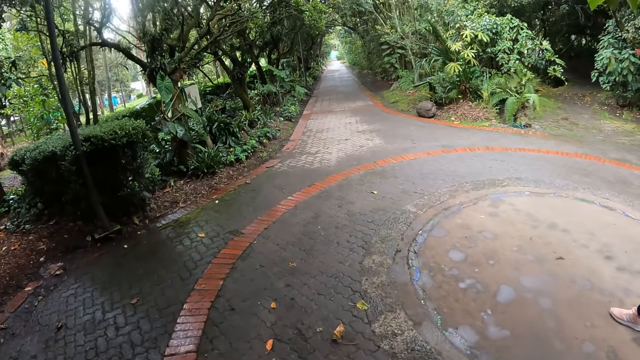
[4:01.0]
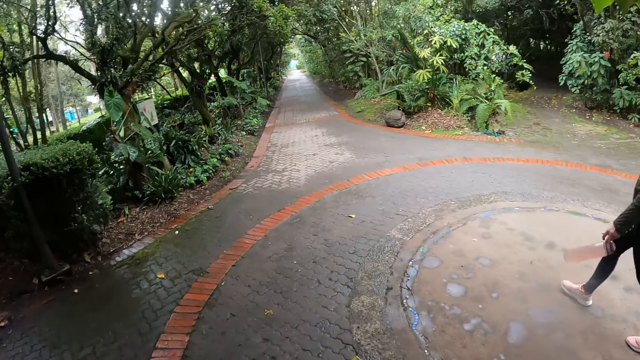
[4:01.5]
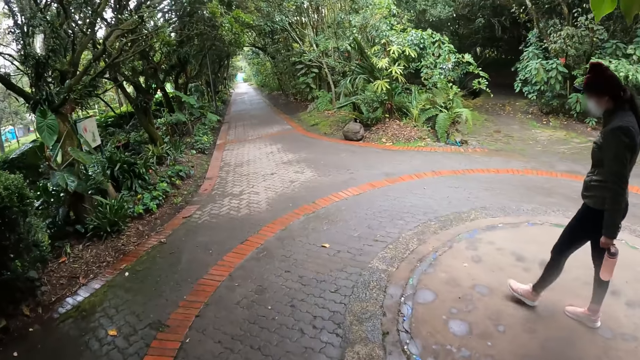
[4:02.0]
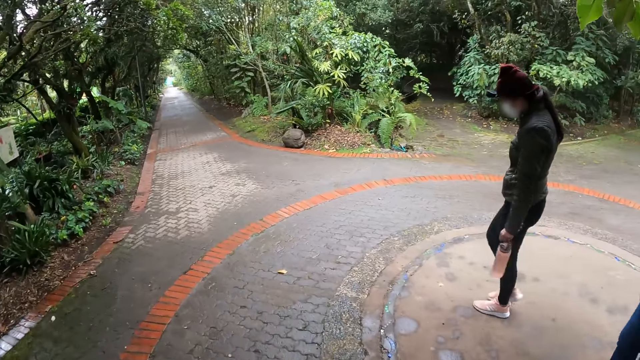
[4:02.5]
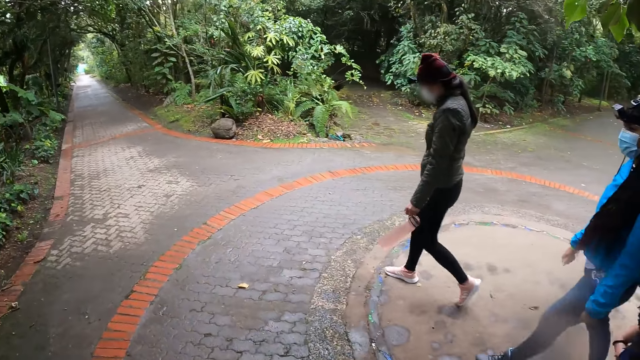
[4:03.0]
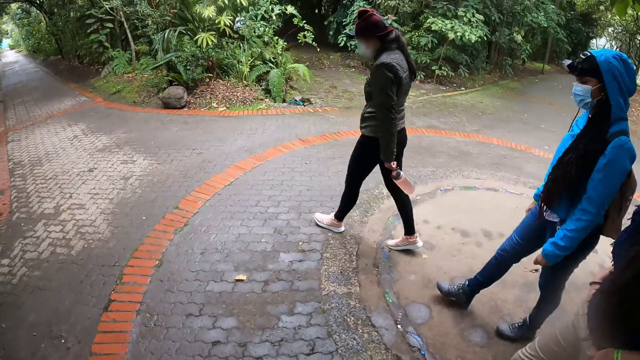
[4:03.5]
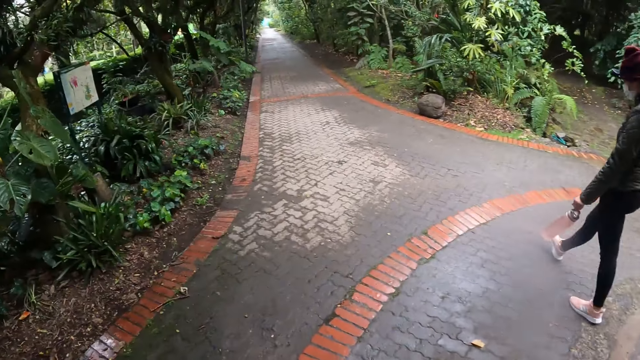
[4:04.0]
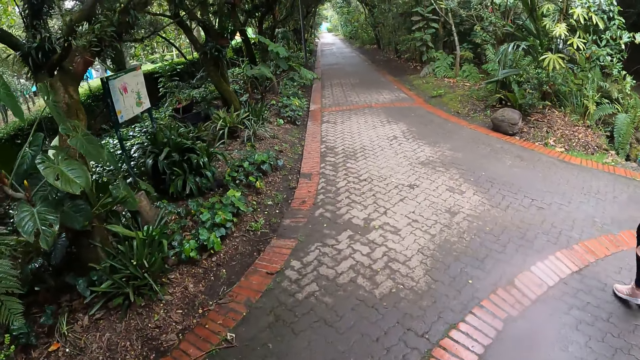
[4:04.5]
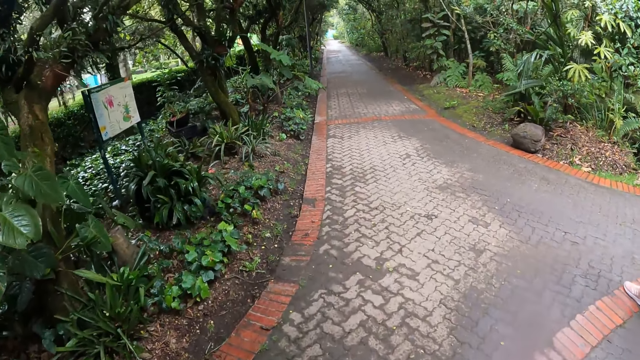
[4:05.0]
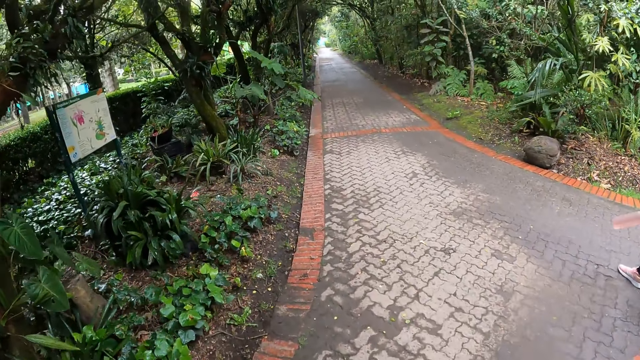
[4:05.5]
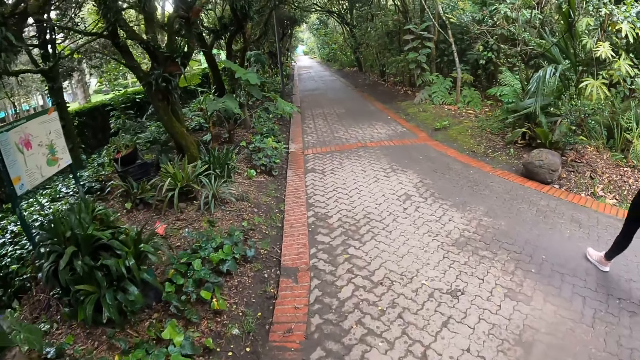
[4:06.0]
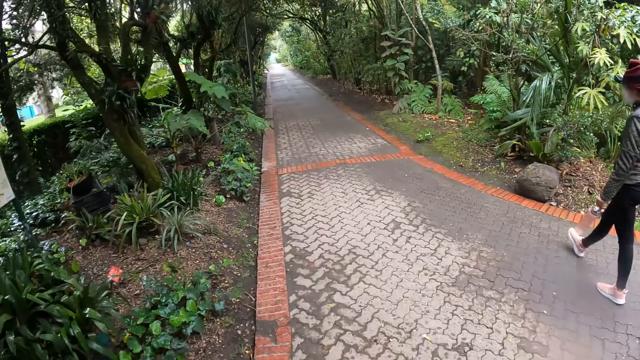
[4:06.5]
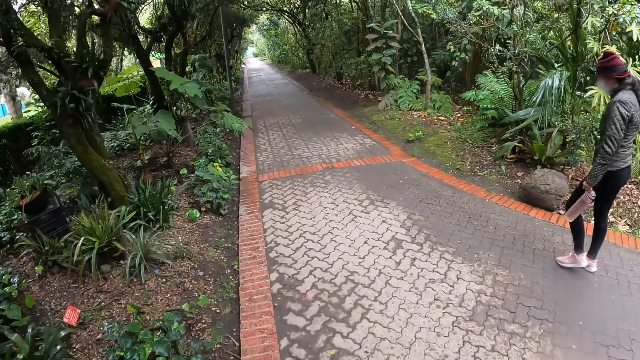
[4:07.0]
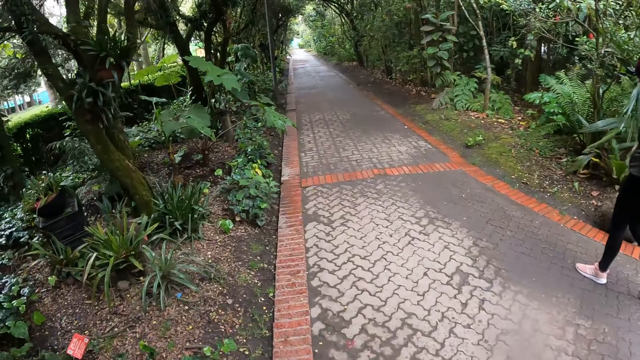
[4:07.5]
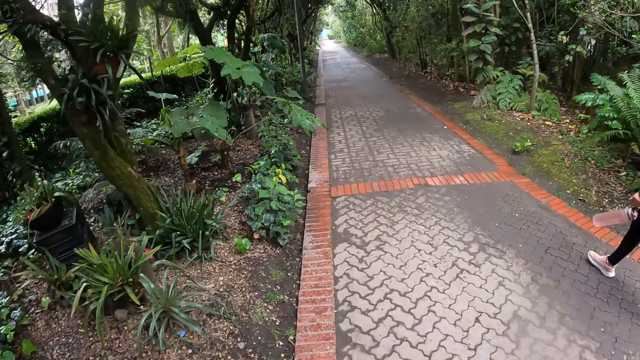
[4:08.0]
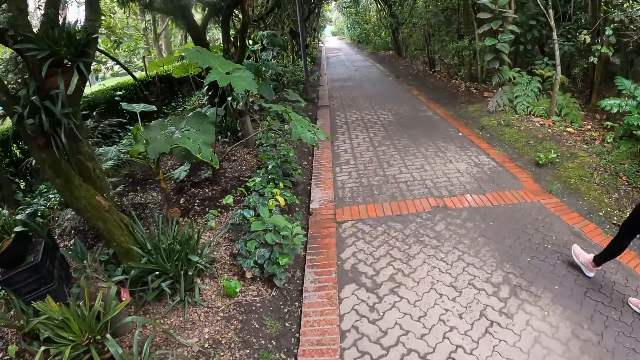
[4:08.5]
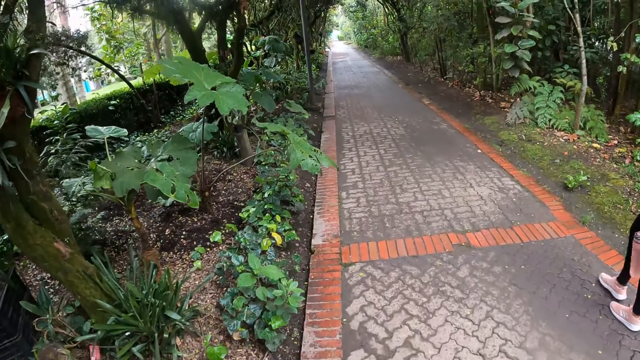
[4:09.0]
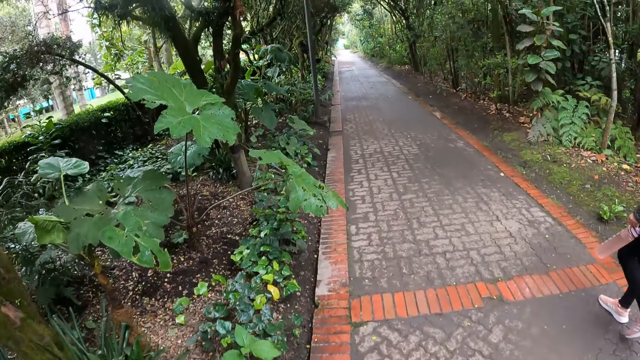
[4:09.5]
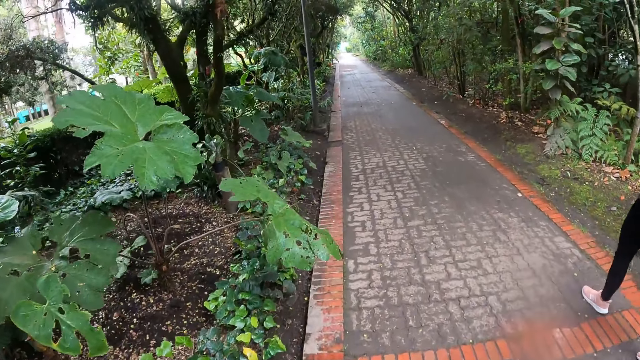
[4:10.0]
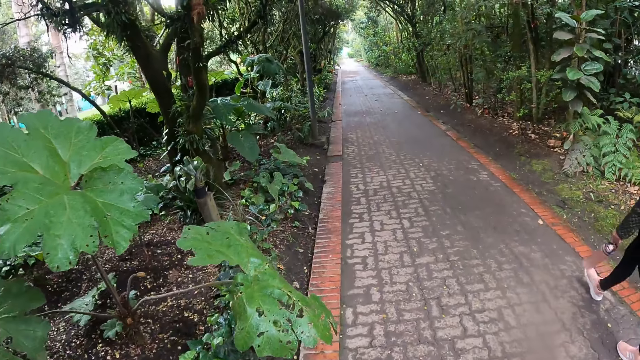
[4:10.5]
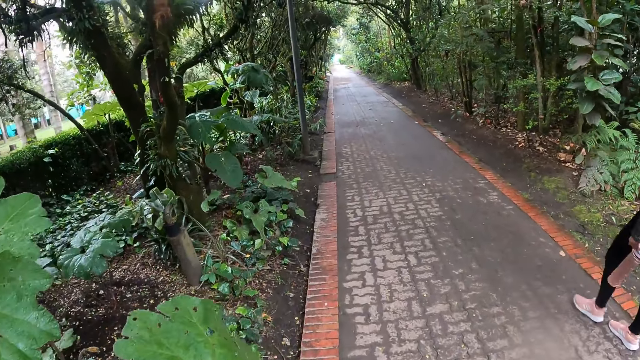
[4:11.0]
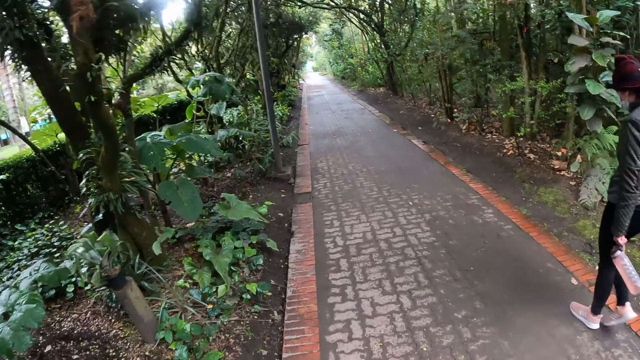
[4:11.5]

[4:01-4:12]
A lady walks on the pavement.

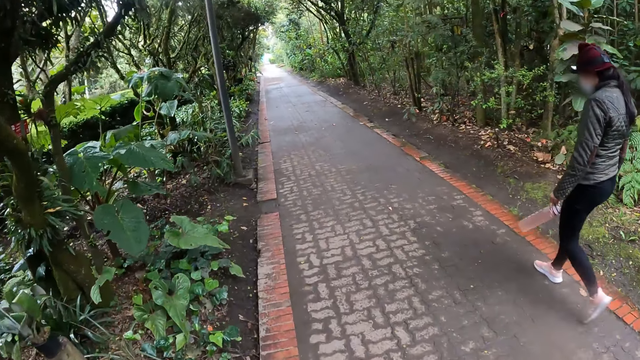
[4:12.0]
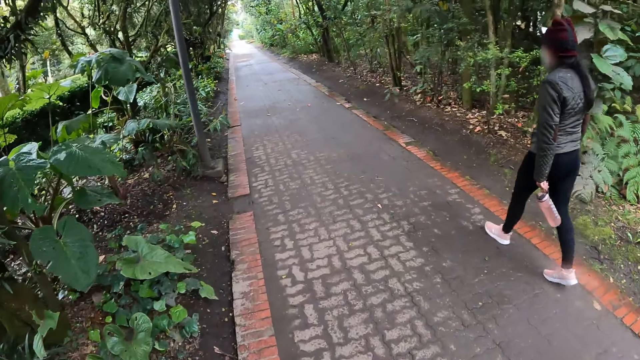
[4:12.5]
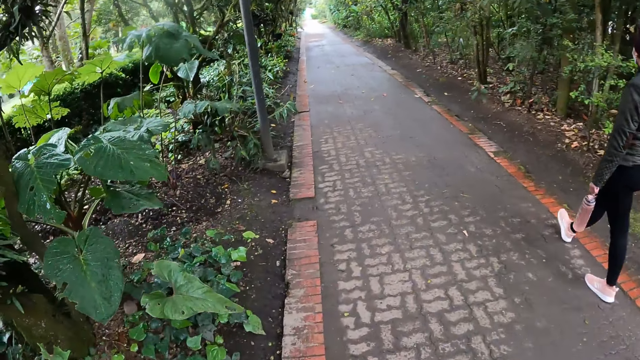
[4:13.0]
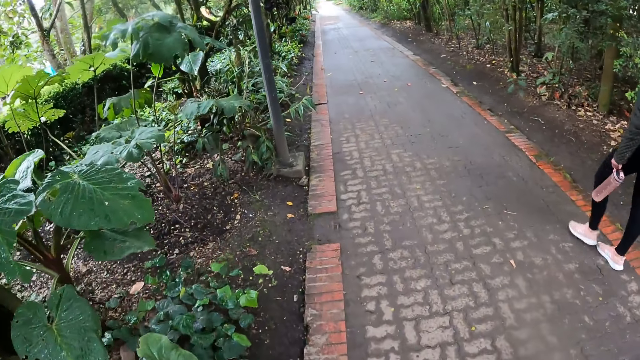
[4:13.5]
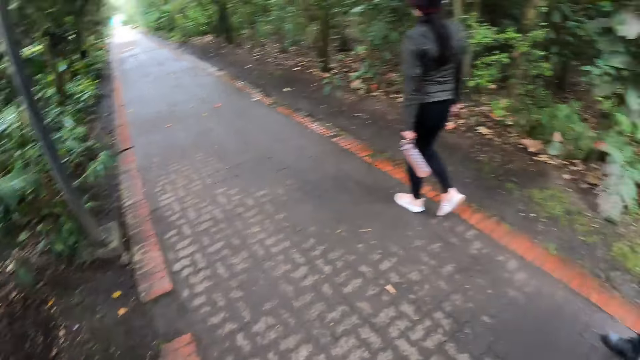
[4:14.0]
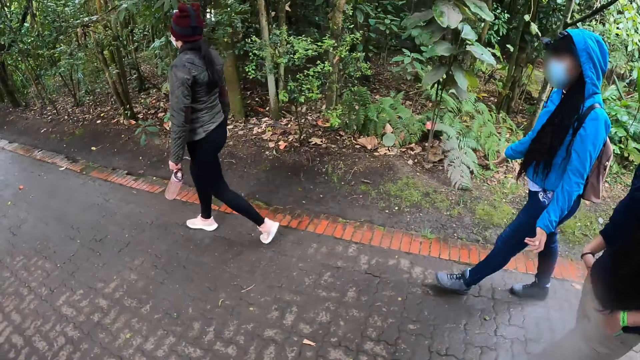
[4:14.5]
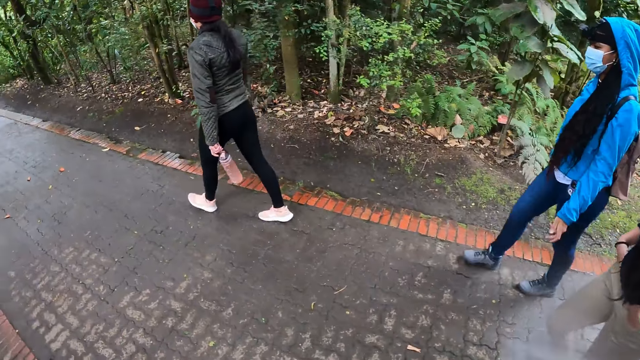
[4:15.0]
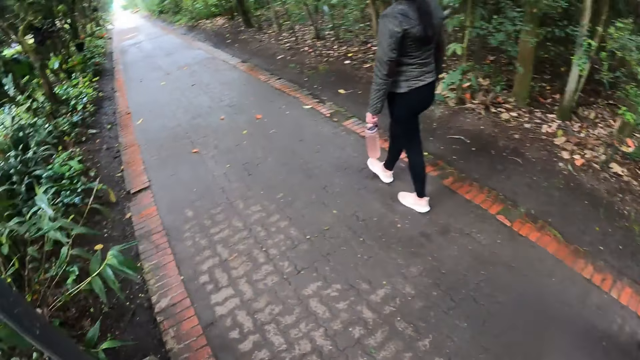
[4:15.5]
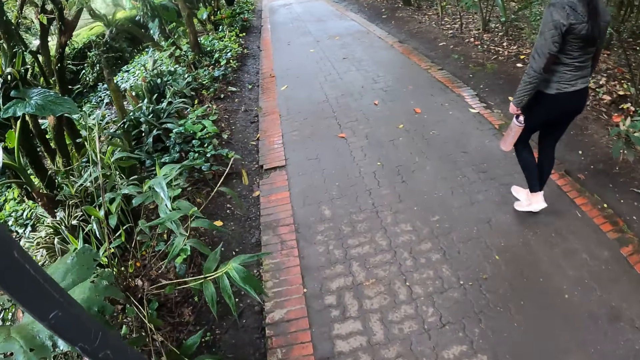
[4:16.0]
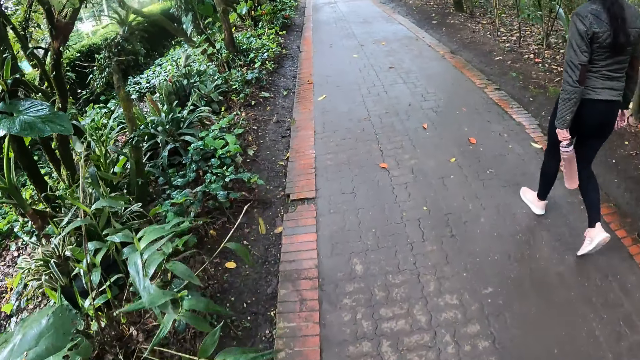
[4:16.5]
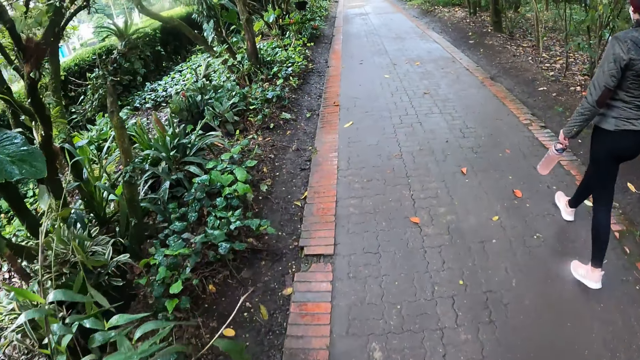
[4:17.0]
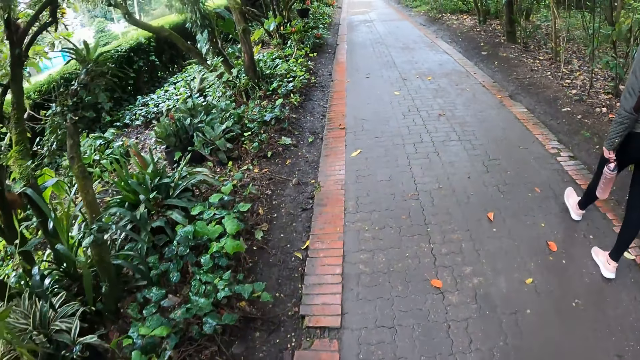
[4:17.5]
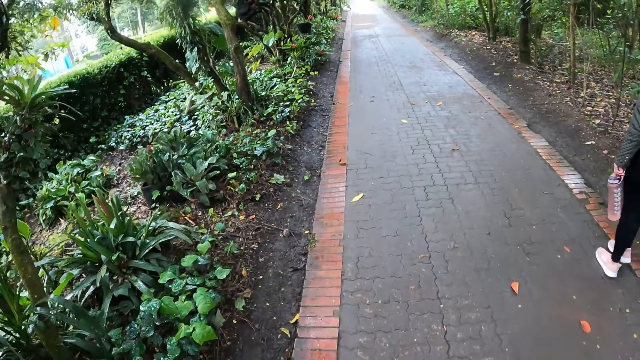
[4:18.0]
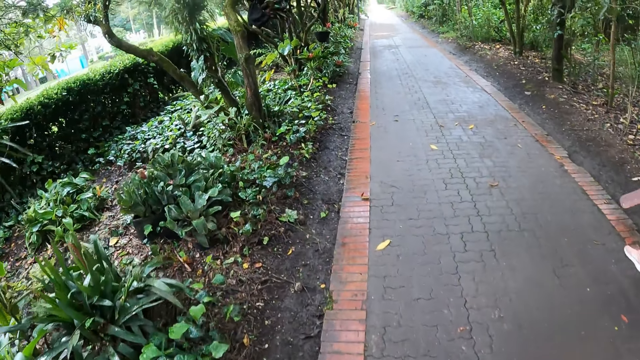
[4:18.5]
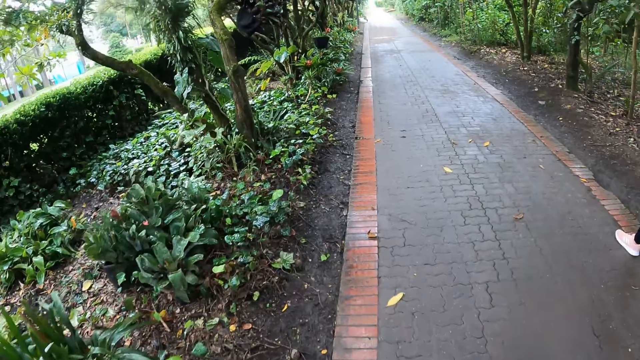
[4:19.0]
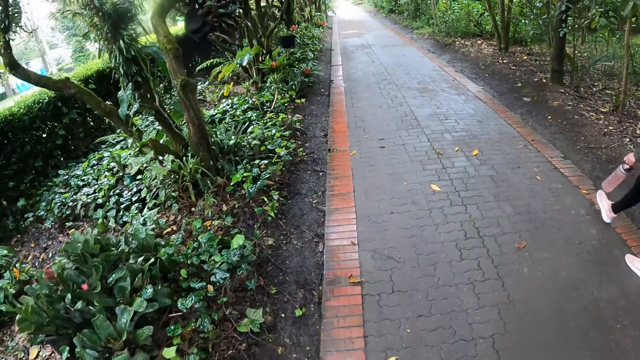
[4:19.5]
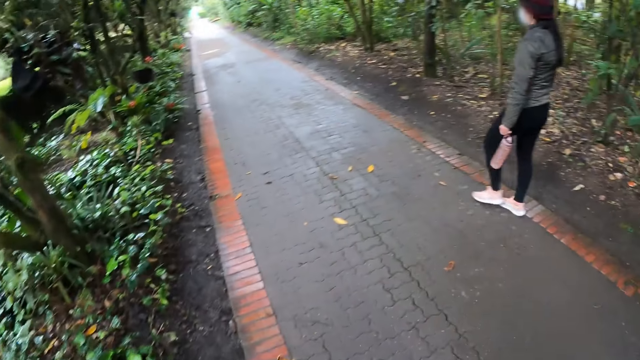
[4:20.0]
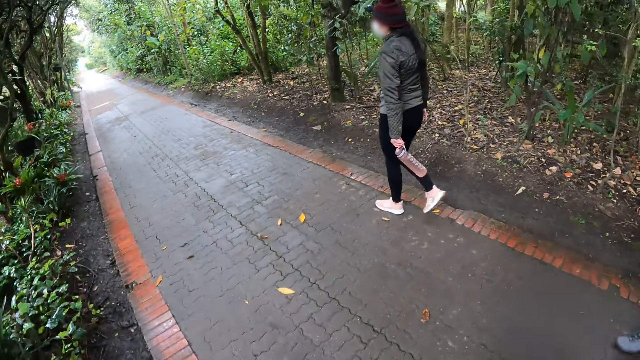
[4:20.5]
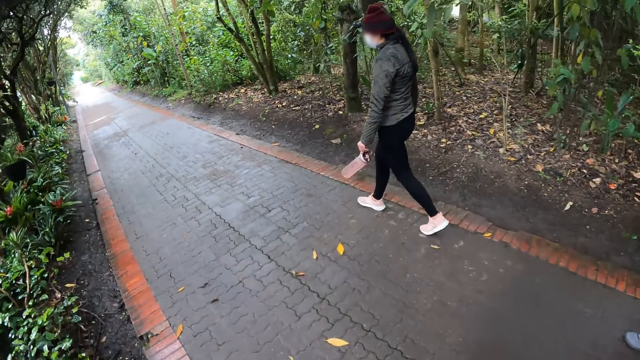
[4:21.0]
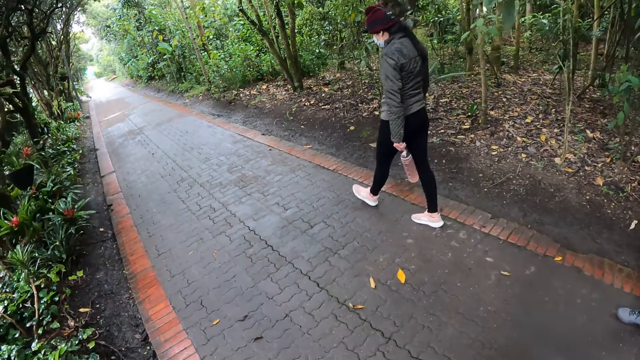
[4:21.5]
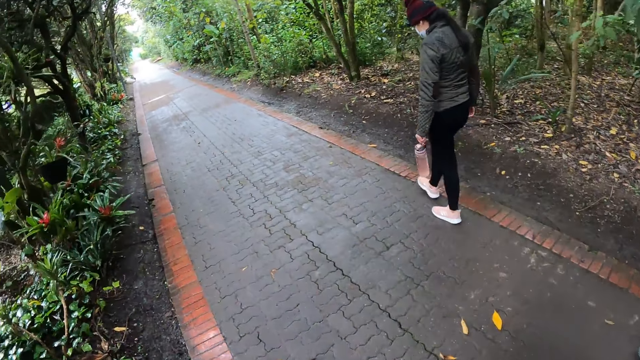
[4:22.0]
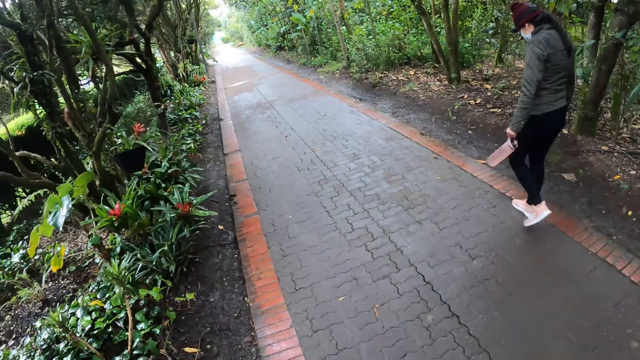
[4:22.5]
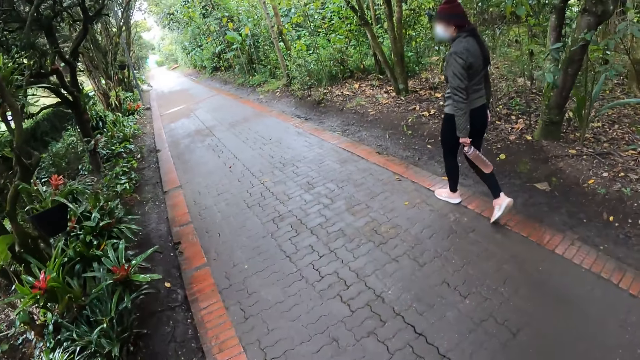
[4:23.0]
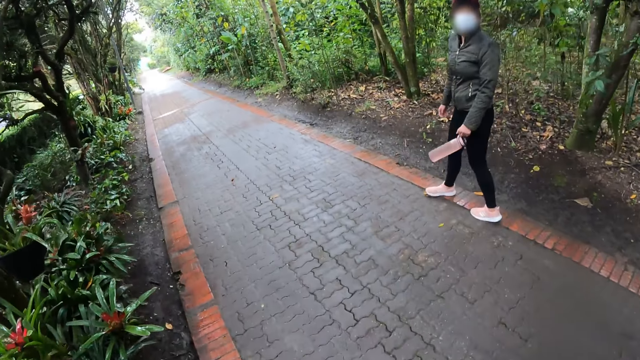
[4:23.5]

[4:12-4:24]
The camera wearer looks around. They walk on the pavement.
